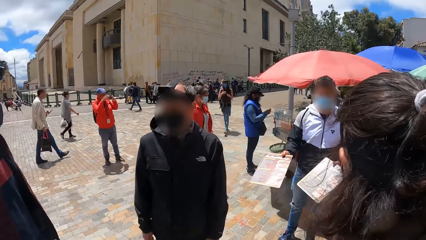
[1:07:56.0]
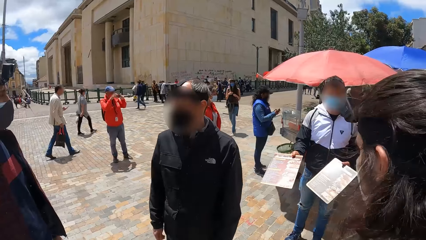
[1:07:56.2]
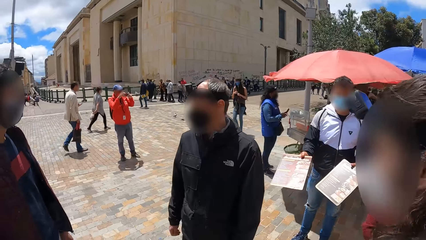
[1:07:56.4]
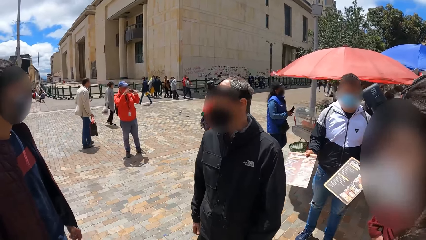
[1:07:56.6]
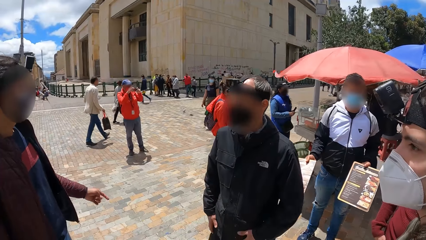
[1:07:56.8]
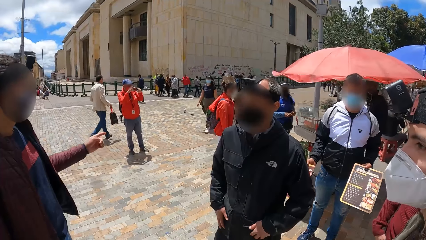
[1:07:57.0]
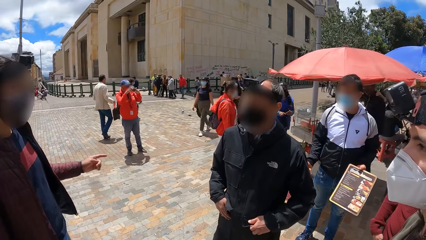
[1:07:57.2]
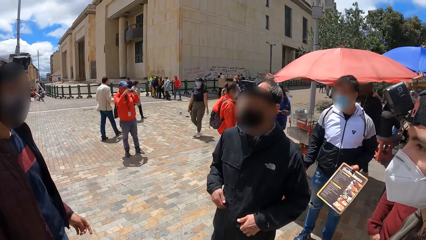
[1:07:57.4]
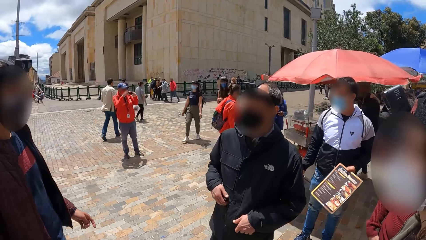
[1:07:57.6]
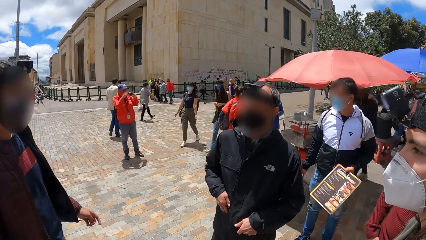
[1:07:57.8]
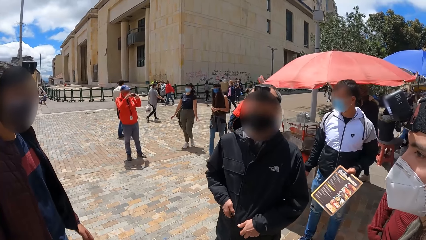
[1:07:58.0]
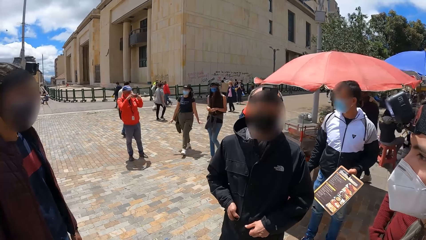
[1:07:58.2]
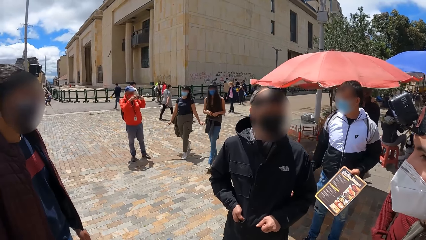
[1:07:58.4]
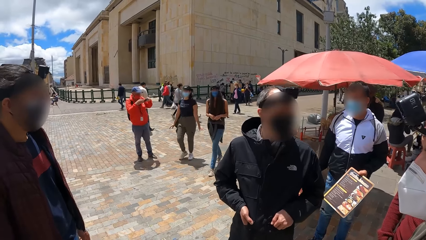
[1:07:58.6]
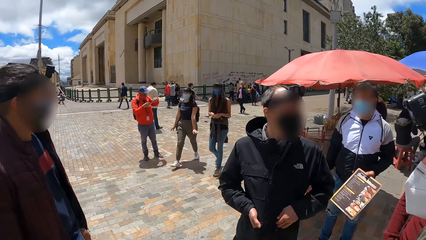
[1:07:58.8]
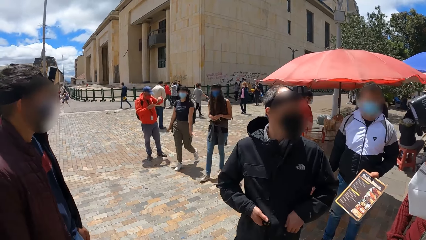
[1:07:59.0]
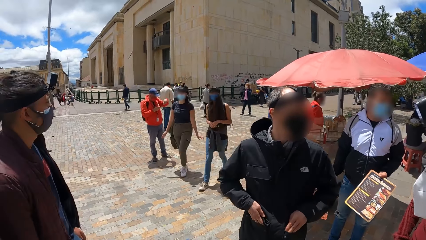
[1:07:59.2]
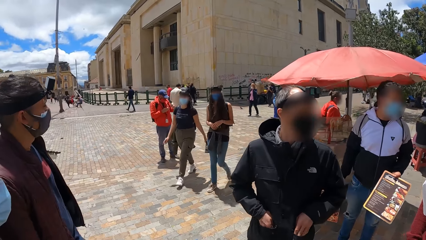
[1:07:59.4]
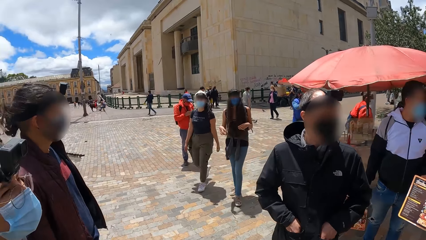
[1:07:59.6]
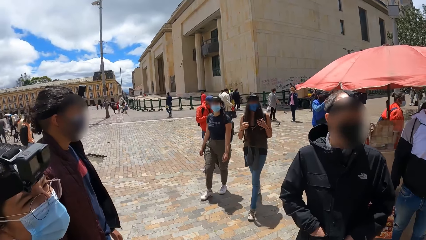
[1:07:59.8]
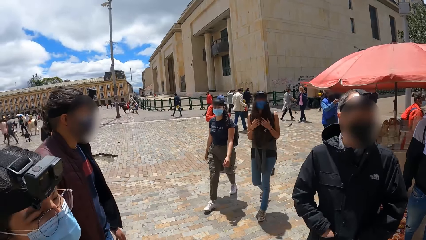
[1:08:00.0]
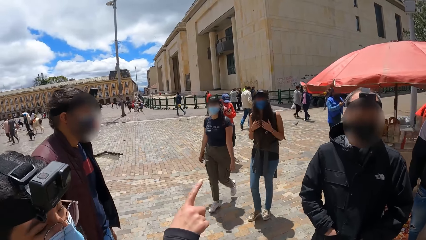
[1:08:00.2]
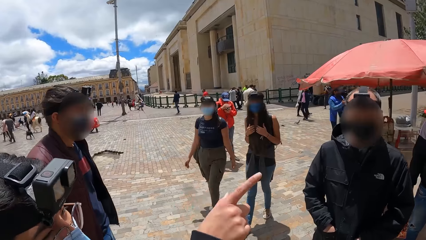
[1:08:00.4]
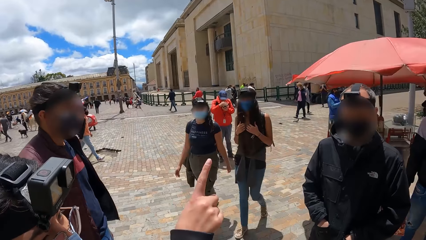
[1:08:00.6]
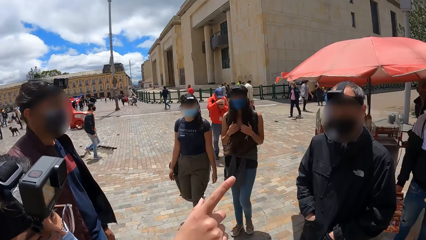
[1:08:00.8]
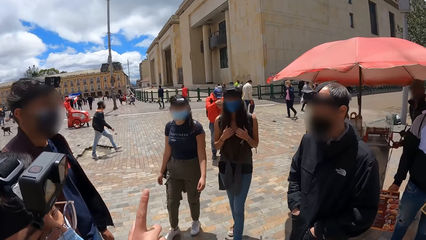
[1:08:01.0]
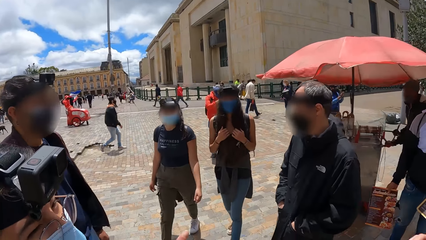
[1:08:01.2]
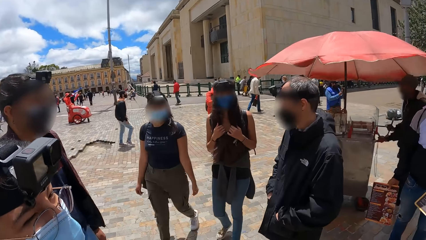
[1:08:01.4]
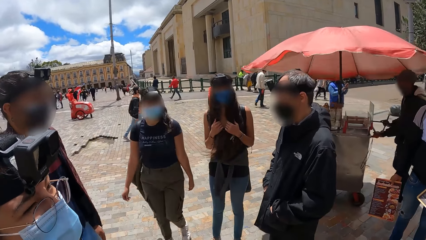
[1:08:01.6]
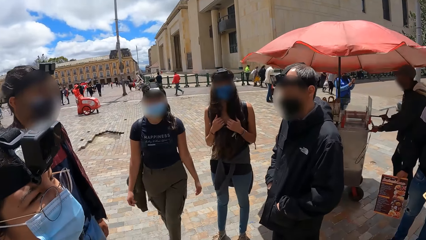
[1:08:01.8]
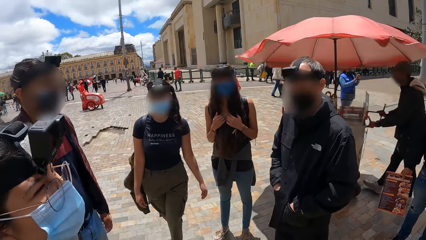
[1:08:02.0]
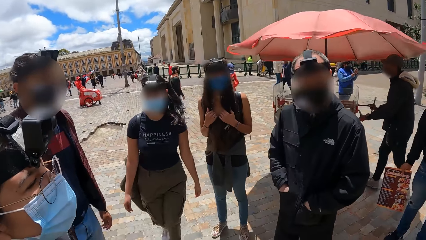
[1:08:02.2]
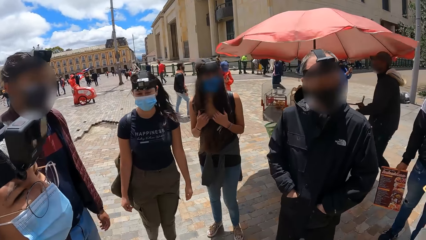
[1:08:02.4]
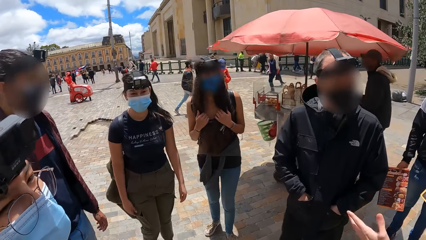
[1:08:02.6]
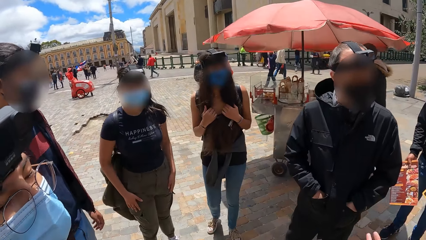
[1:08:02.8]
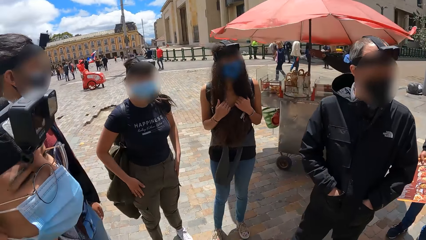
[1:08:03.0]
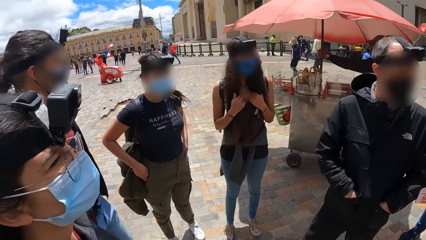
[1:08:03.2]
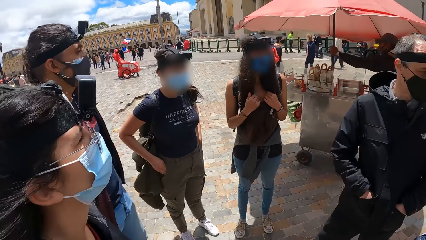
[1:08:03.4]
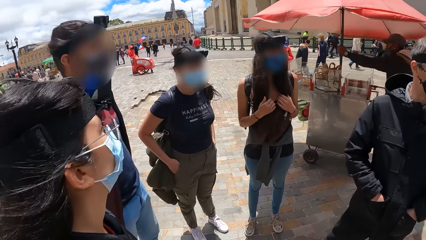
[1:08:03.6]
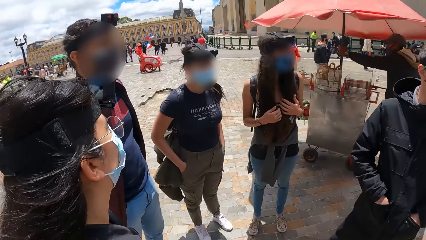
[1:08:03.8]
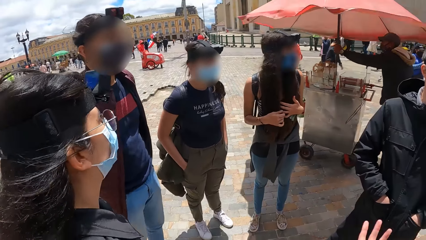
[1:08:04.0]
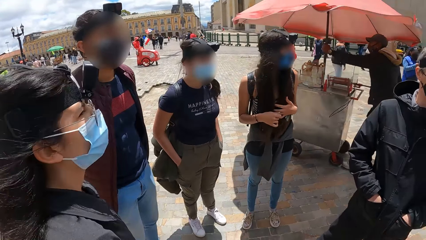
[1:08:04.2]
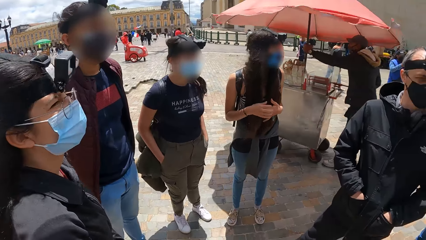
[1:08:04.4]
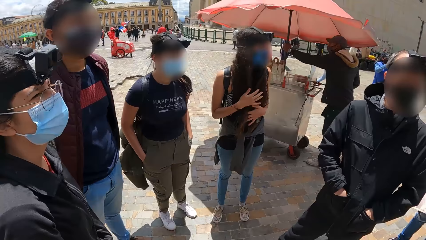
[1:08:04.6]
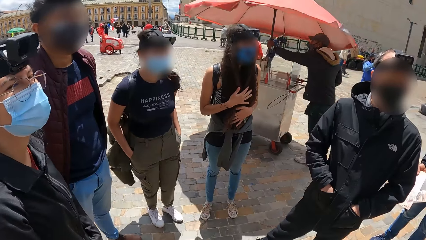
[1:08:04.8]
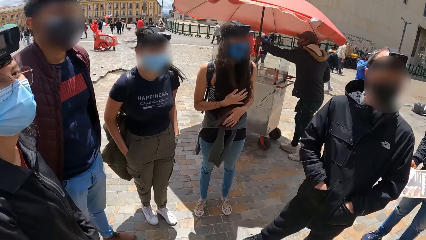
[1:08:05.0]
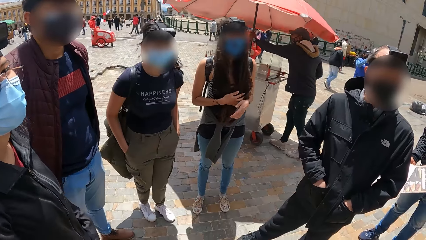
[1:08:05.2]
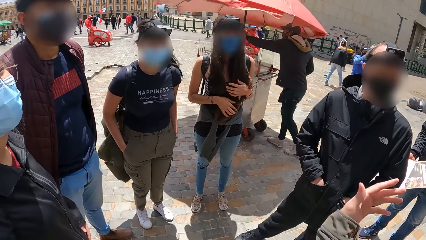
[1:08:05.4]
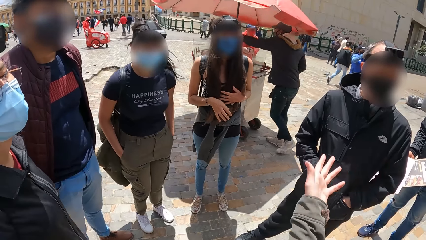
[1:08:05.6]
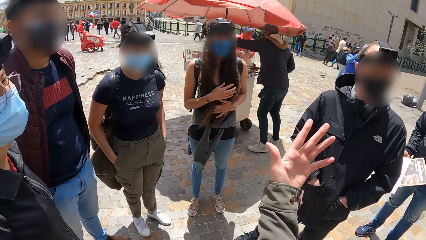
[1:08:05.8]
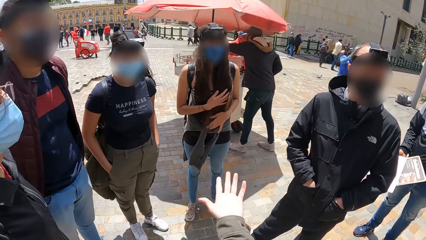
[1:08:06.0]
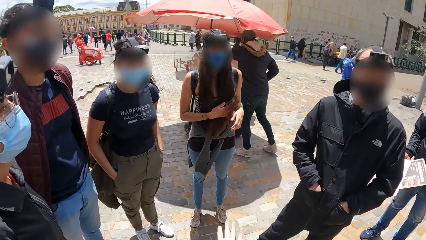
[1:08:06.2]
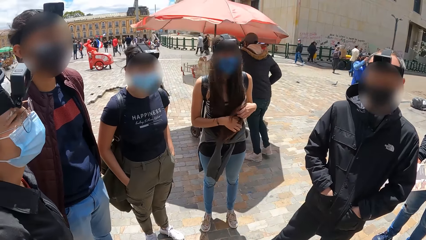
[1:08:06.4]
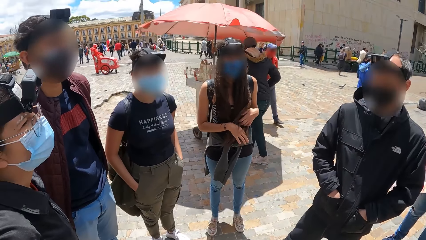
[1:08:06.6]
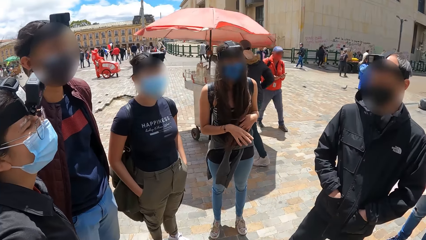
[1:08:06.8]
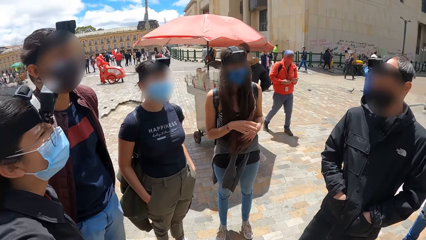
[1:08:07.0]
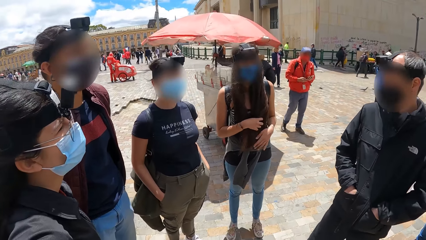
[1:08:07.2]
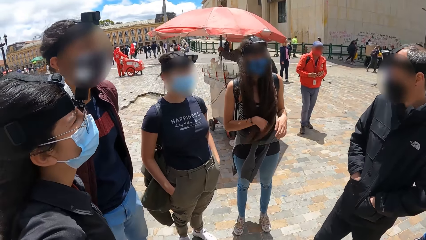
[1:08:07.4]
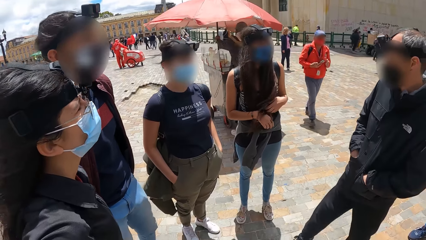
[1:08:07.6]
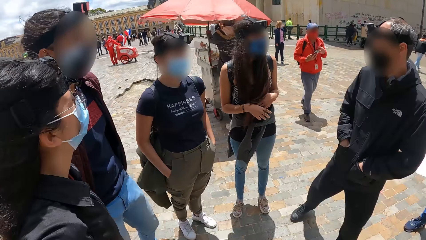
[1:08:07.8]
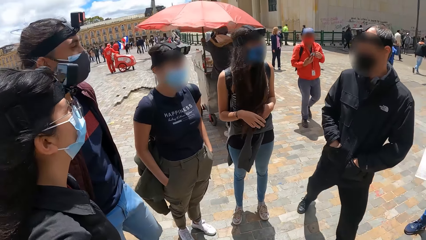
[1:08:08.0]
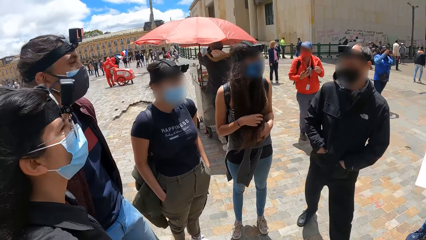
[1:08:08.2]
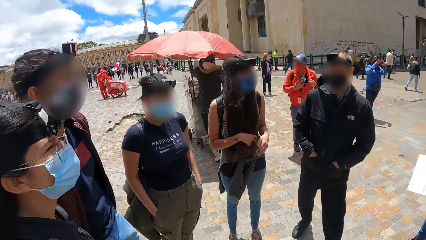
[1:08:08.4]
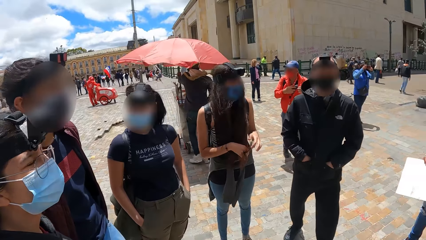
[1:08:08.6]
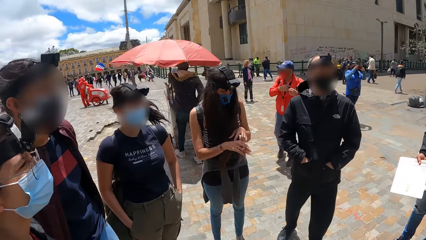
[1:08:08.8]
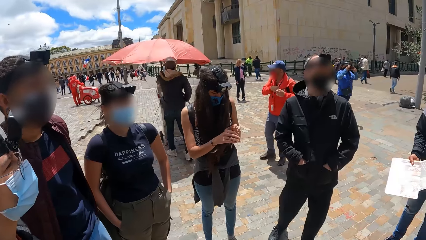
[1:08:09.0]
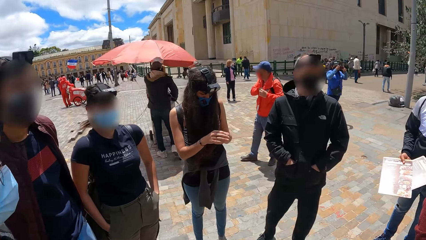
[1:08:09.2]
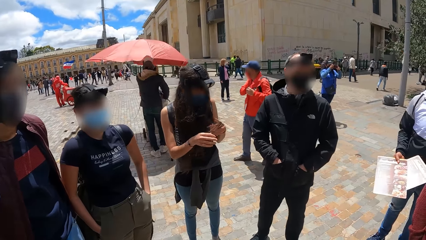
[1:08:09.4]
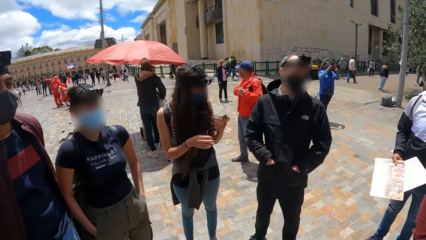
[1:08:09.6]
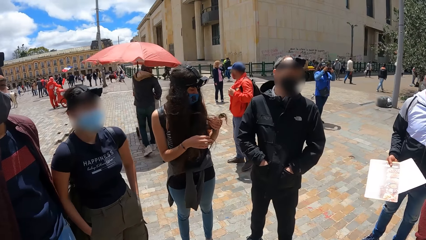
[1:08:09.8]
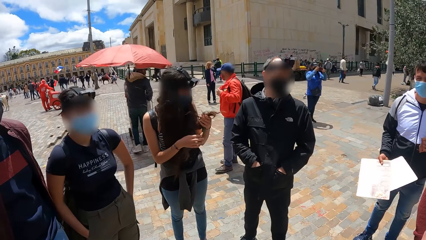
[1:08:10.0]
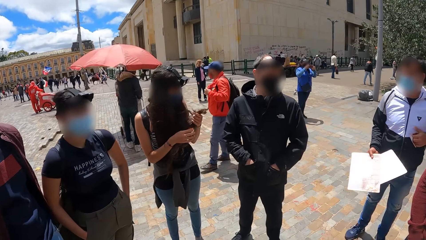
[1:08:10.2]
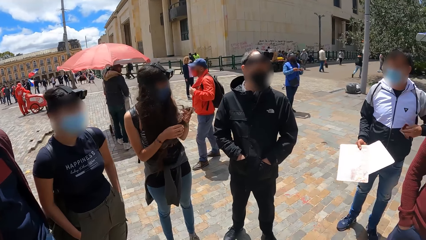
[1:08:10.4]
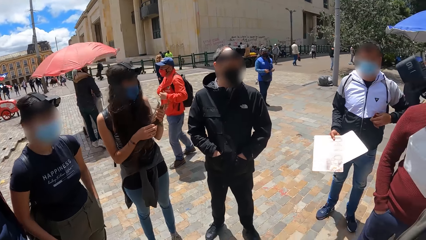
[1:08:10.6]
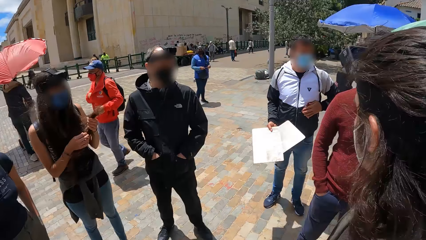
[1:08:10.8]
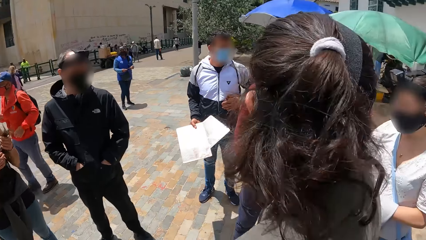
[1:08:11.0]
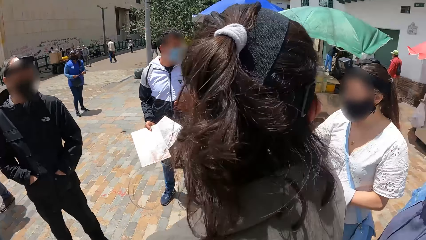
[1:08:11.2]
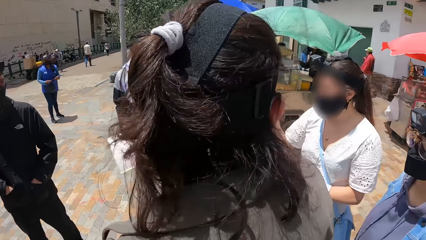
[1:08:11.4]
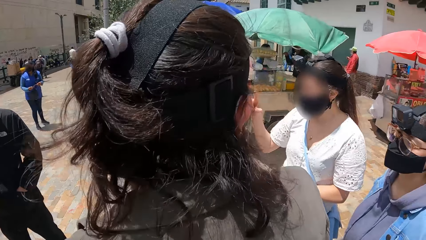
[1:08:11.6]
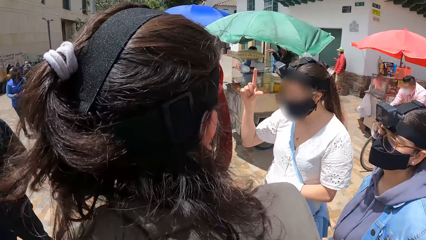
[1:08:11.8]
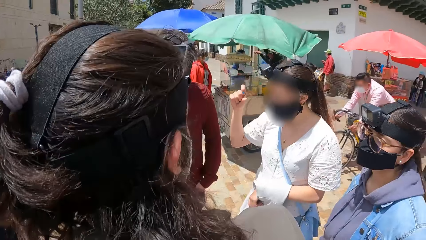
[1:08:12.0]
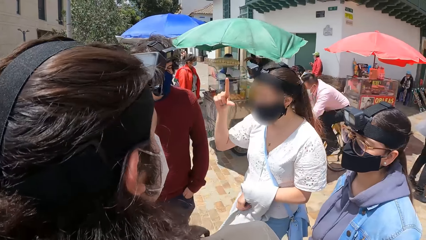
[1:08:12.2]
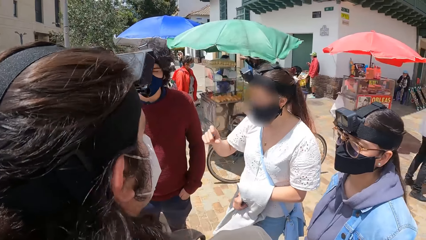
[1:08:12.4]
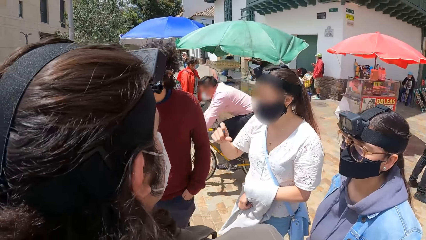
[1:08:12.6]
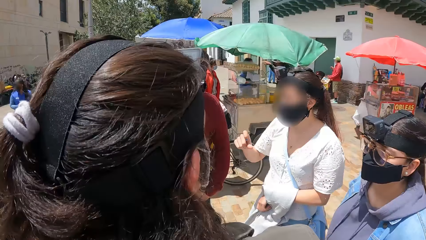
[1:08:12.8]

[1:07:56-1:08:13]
A man interacts with the camera wearer and the group of people. A woman walks towards the group of people on a pavement. Another woman walks towards the group of people on the pavement. Another woman interacts with the camera wearer and the group of people. Another woman interacts with the camera wearer and the group of people. The camera wearer converses with people. Another man removes a paper from his jacket pocket with his left hand.
